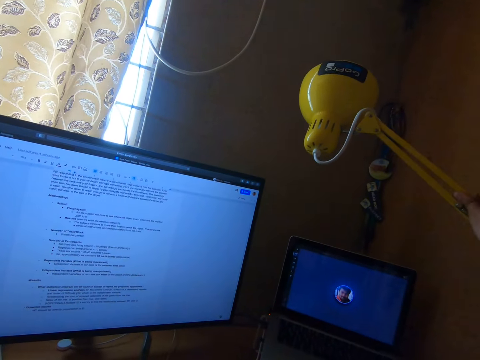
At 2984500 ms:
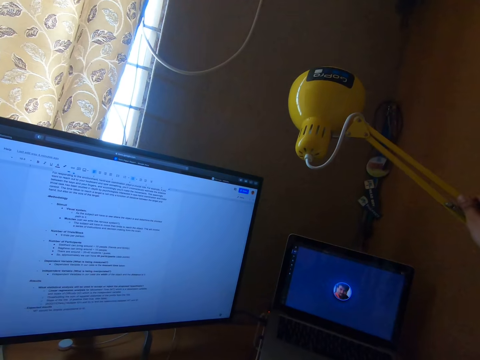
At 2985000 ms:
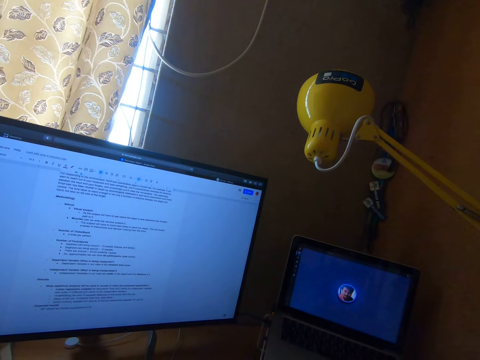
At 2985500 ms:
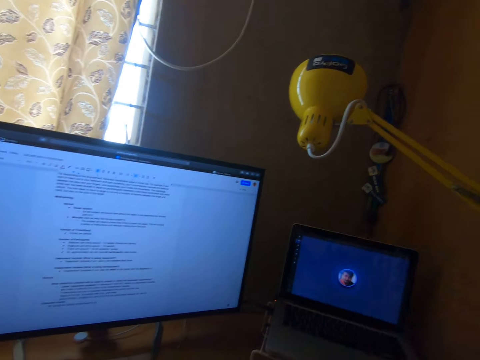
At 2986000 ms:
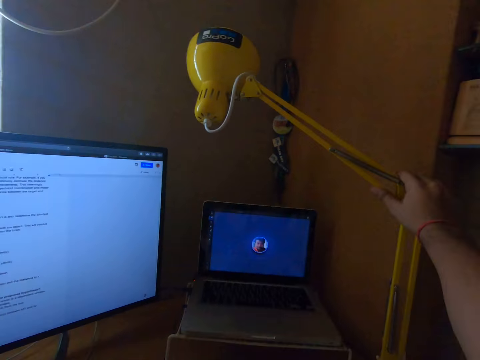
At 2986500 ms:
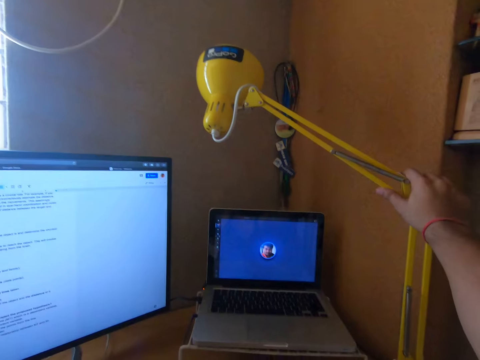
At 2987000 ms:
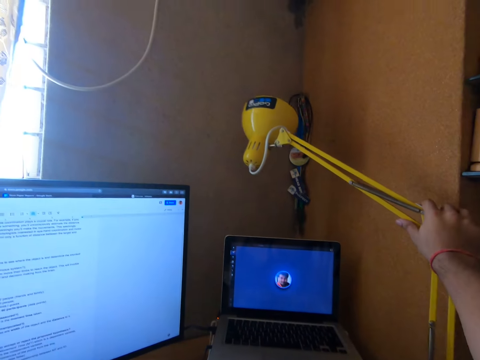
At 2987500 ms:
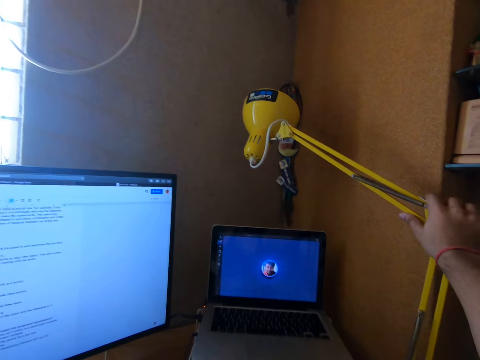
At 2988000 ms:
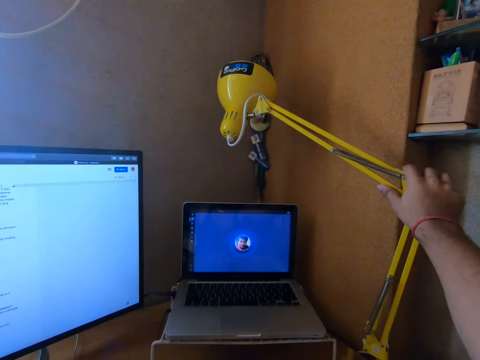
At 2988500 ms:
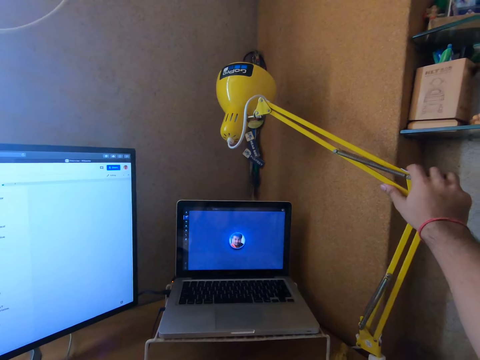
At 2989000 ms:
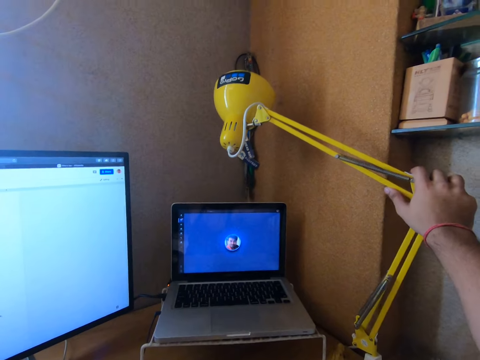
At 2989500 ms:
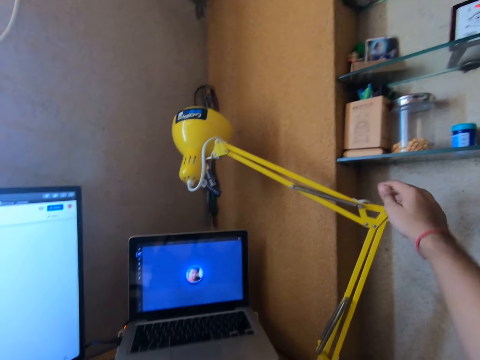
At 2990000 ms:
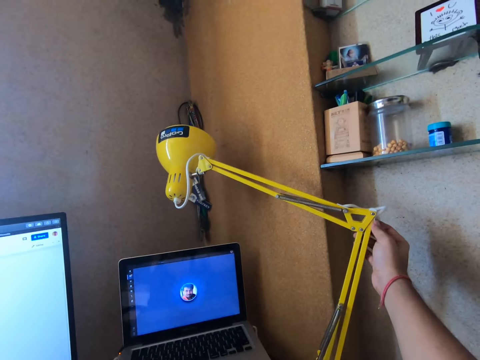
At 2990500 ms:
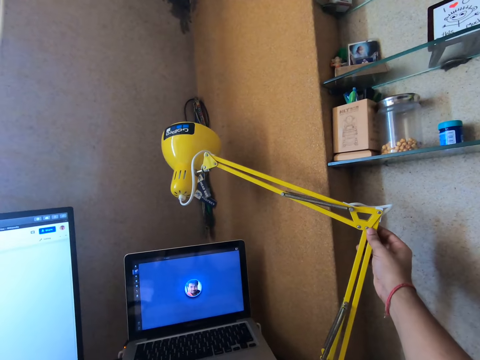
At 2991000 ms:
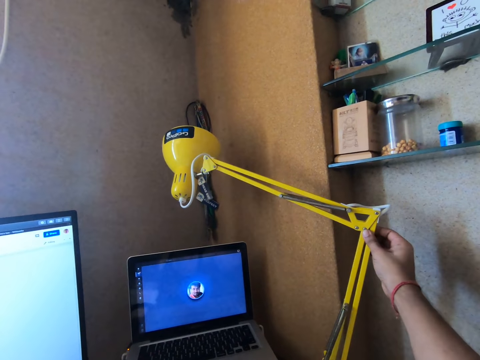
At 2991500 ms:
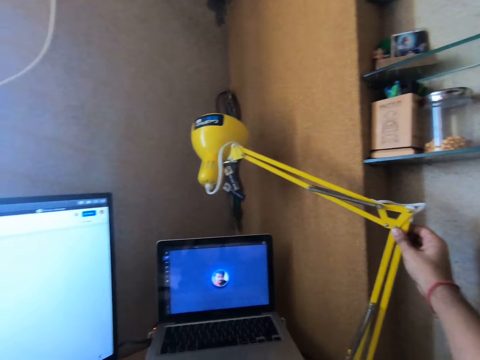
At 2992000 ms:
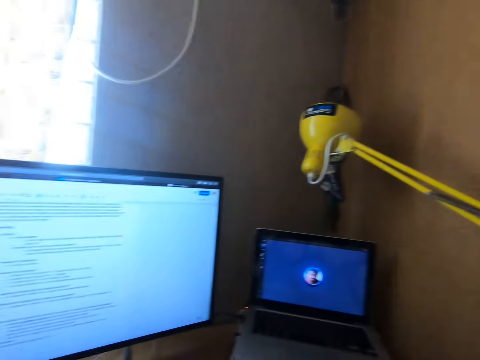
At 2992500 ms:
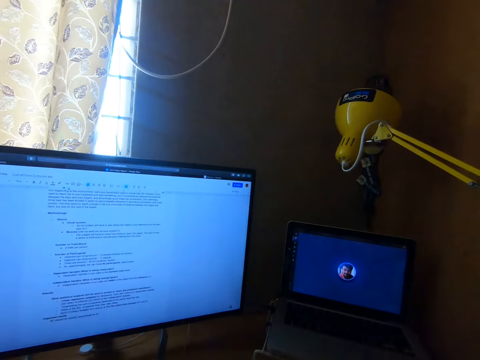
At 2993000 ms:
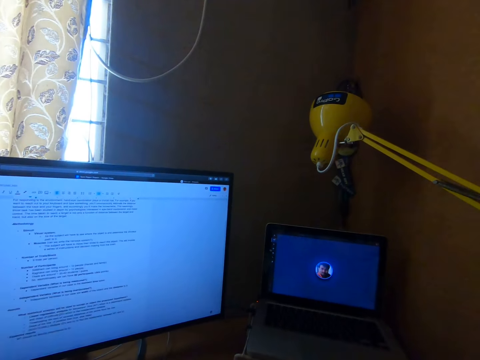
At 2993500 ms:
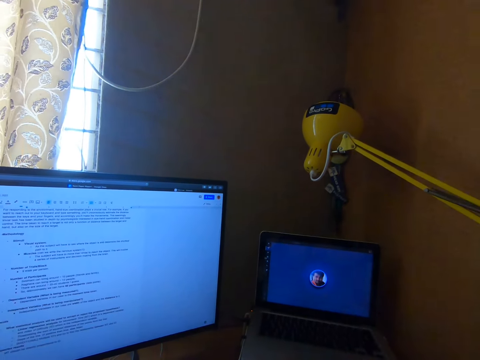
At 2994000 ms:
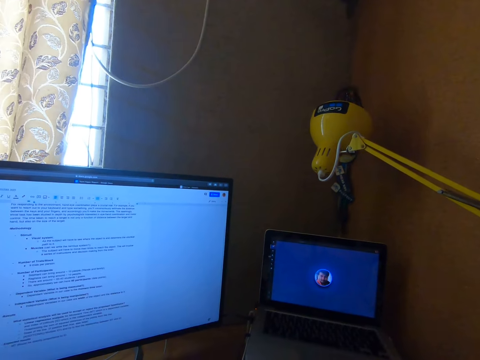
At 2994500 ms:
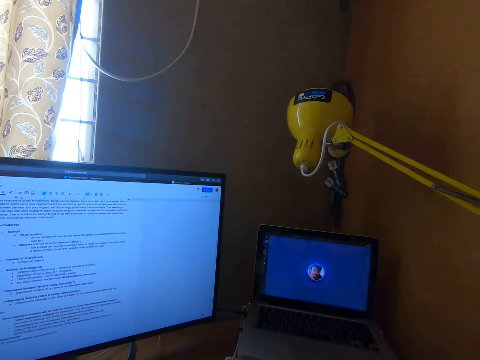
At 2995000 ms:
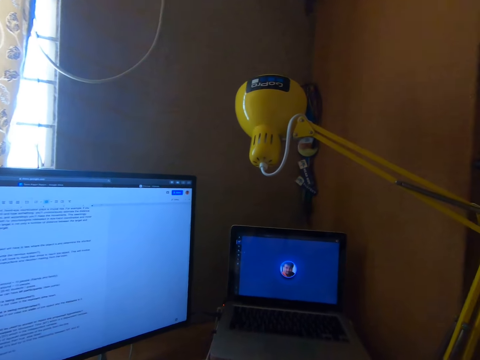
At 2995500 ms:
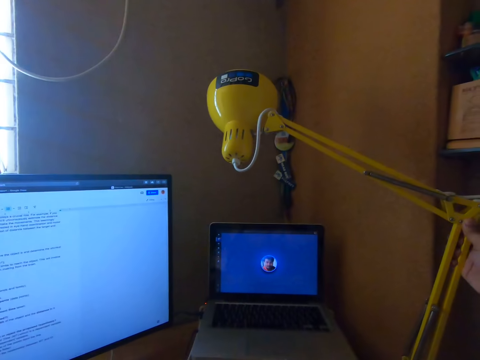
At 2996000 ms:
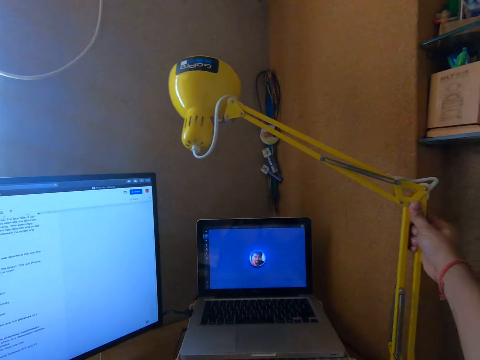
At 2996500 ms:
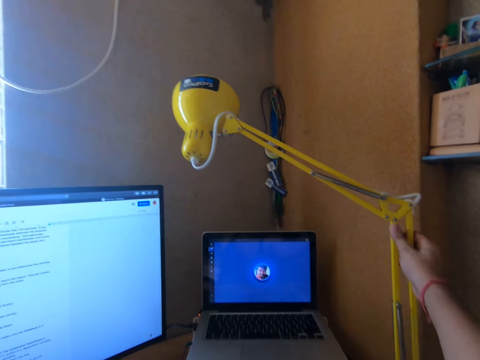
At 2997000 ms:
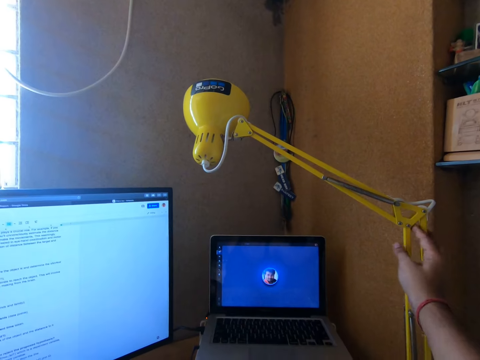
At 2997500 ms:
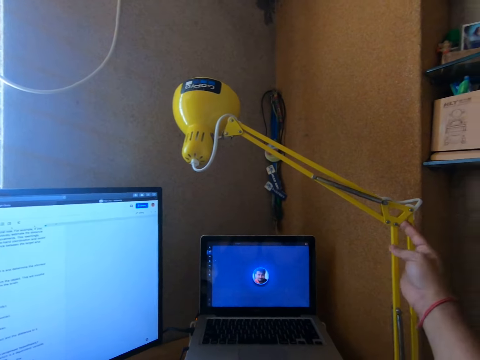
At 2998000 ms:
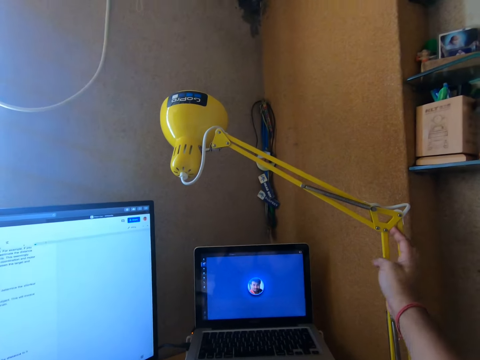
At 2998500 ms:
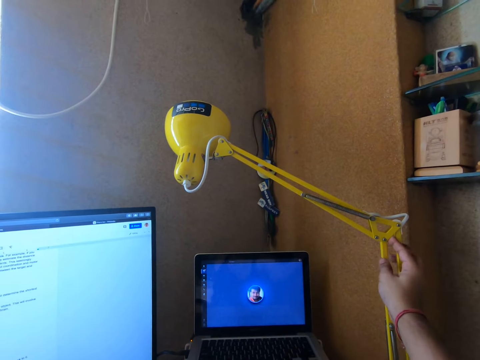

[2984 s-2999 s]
The camera wearer stares at the television. He adjusts the desk lamp. He withdraws the hand from the desk lamp. He touches the desk lamp. He looks around the room. He adjusts the desk lamp. He inserts his index finger in between the dual struts.

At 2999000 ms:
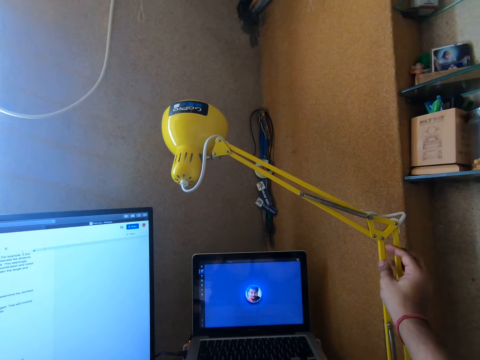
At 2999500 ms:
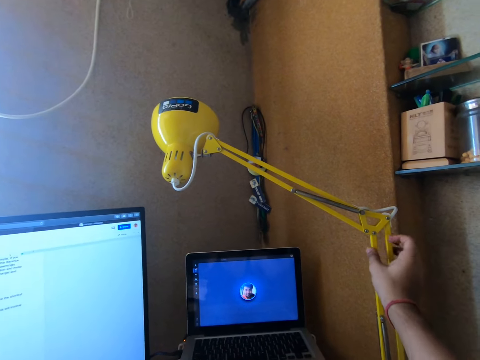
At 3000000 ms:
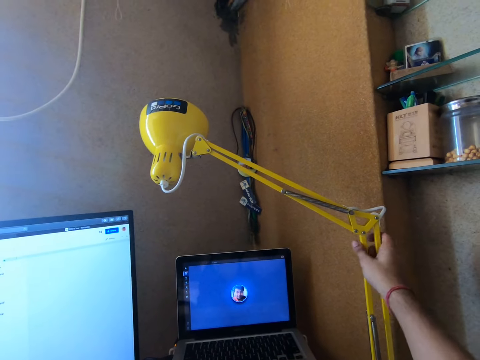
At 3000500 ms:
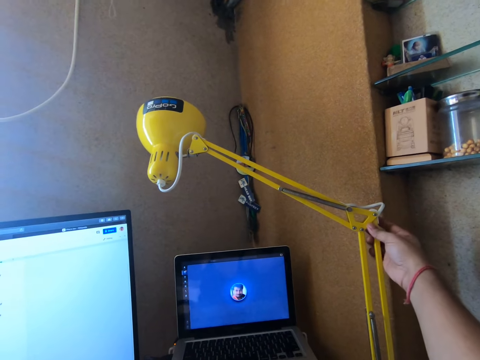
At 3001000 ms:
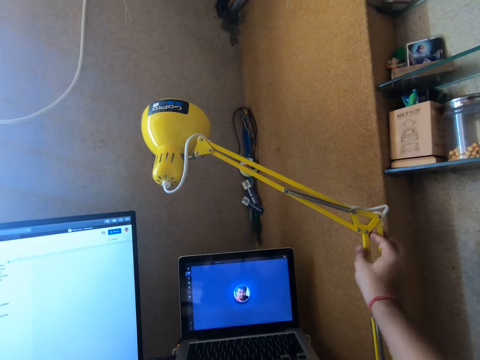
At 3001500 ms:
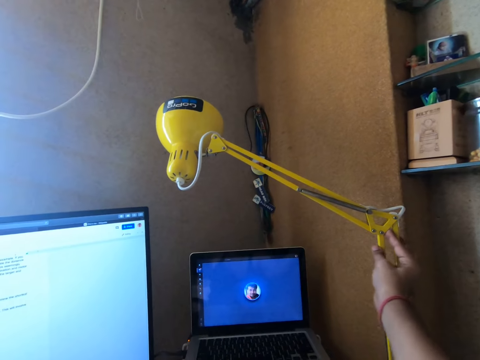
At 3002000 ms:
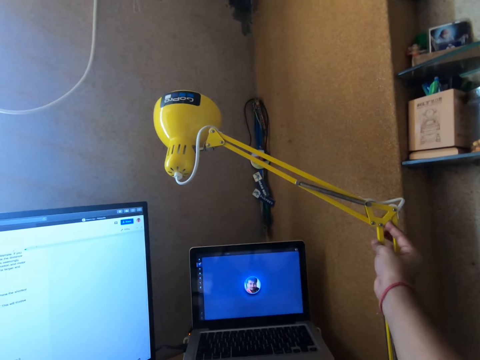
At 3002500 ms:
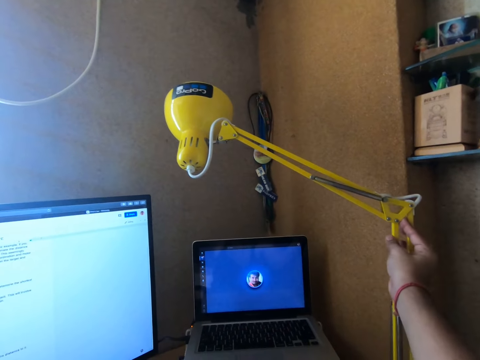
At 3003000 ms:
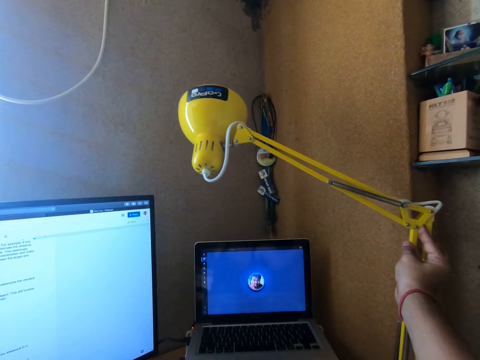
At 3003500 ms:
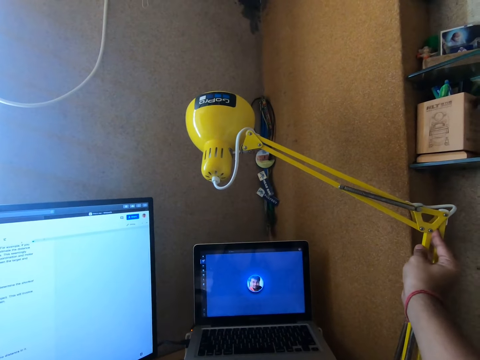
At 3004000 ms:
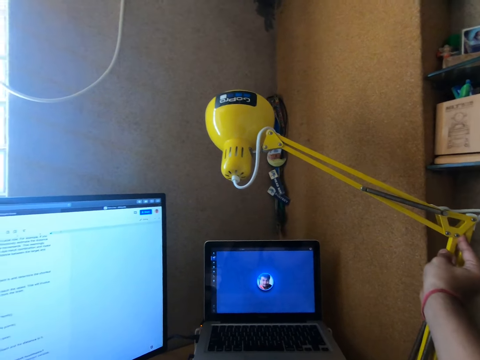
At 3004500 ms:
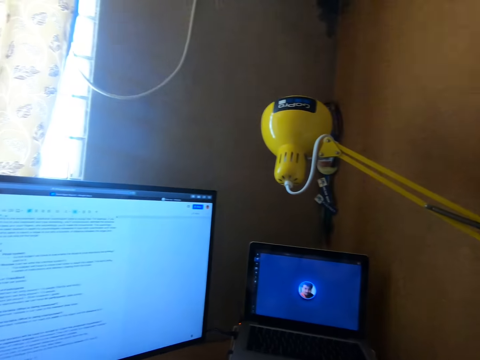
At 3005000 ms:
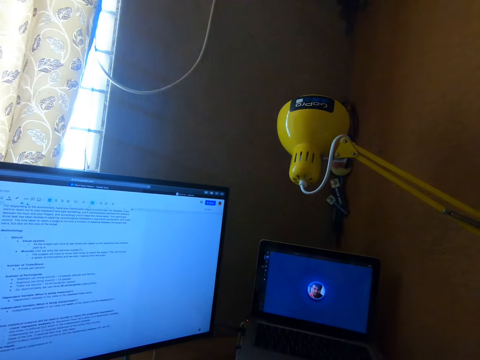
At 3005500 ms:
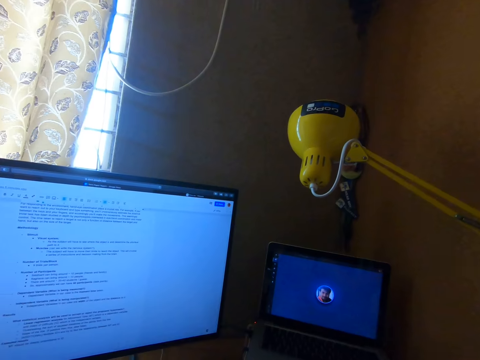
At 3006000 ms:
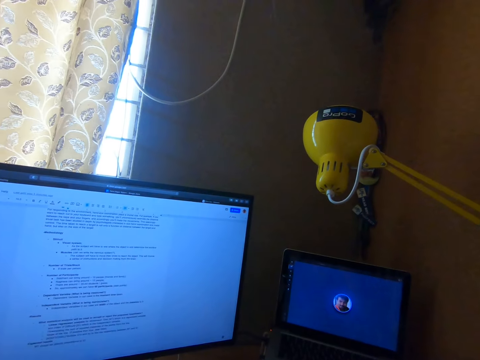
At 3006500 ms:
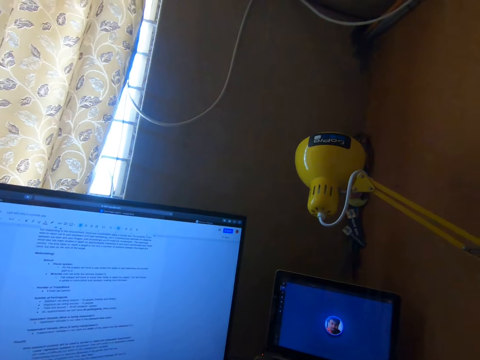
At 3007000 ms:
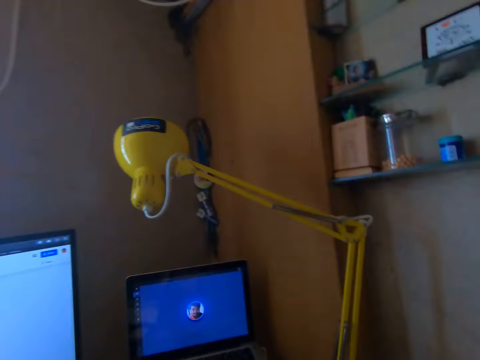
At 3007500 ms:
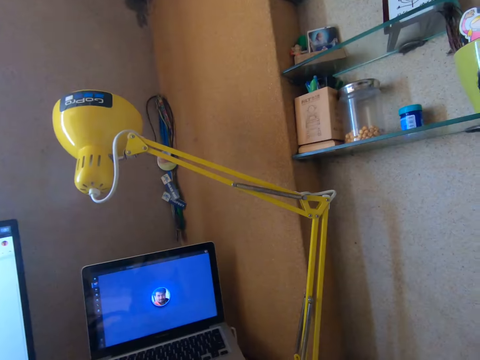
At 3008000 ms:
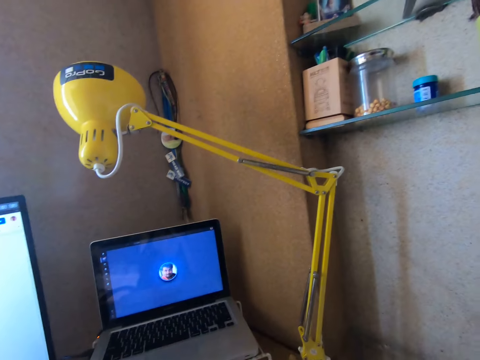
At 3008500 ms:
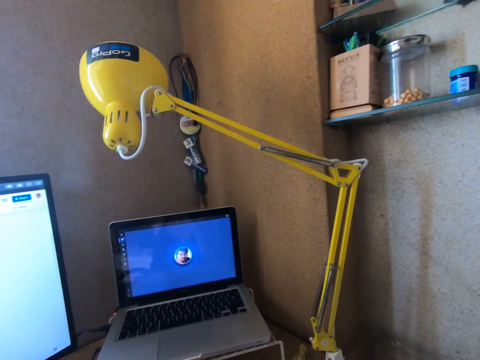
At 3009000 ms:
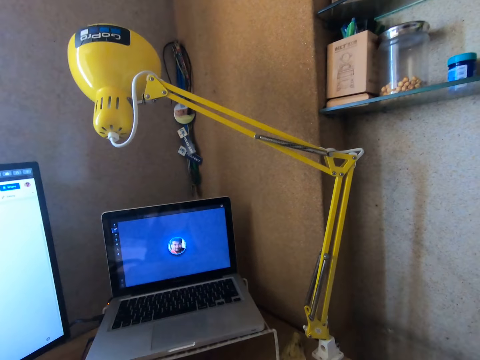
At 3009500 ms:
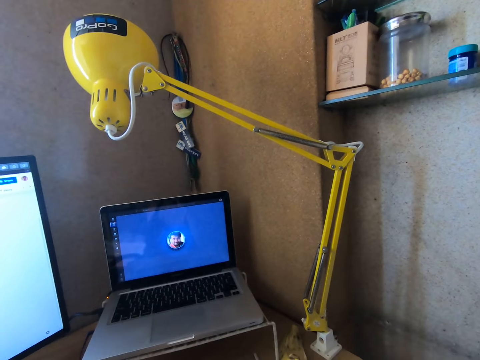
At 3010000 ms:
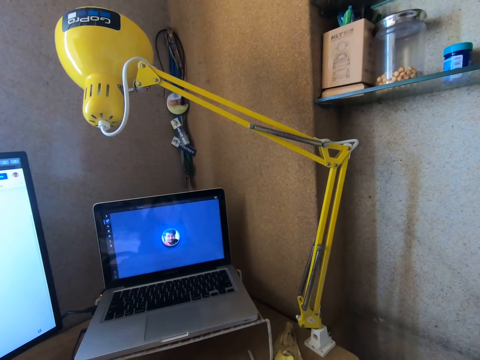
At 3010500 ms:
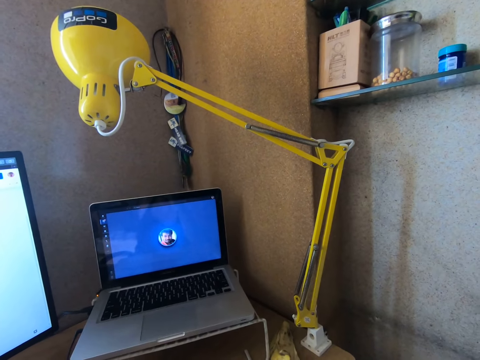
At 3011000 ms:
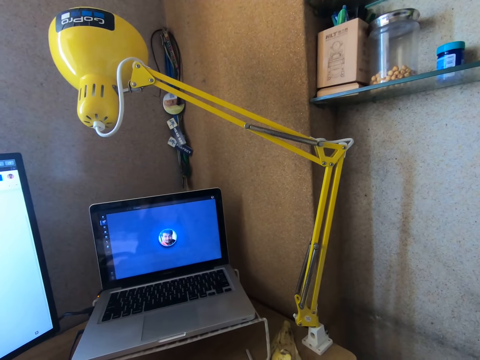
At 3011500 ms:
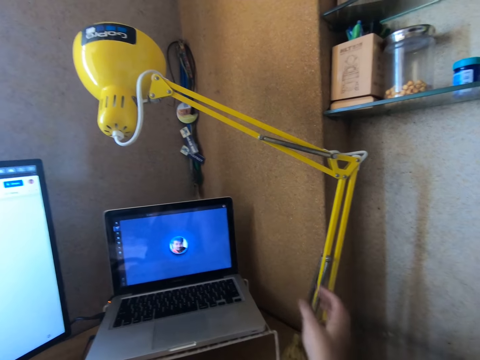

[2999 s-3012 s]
The camera wearer withdraws his index from the elbow joint of the desk lamp. He holds the dual struts. He touches the elbow joint with his thumb. He inserts his index finger in between the dual struts at the elbow joint. He adjusts the desk lamp. He looks around the room. He stares at the laptop on the table.
